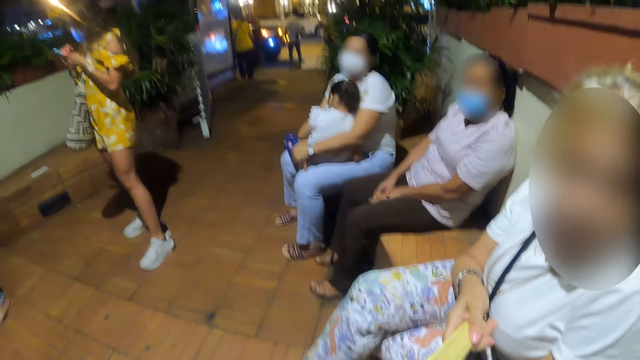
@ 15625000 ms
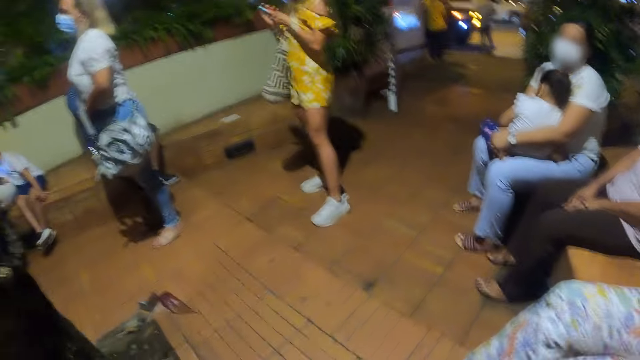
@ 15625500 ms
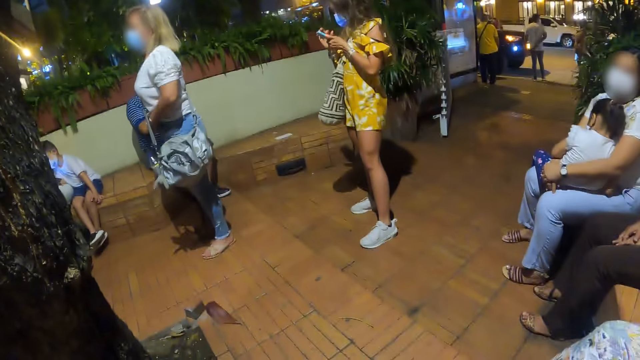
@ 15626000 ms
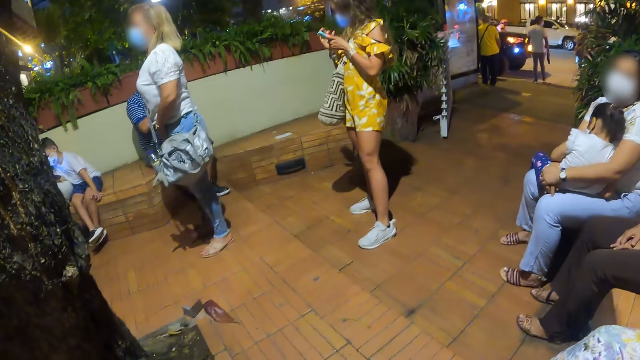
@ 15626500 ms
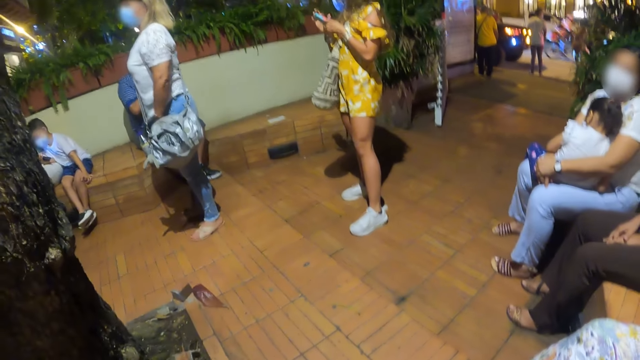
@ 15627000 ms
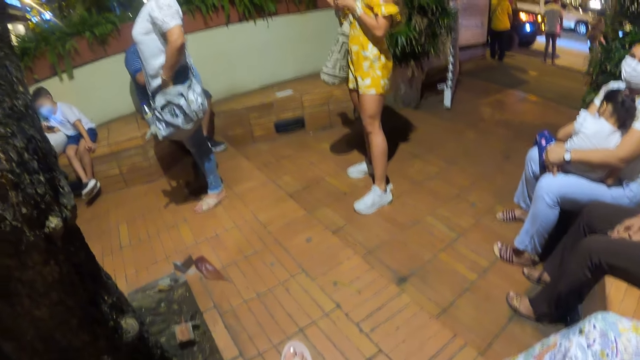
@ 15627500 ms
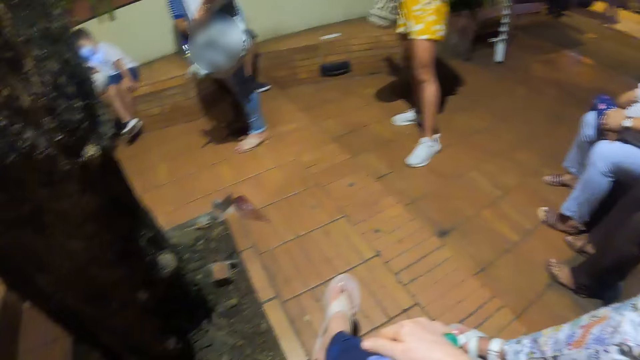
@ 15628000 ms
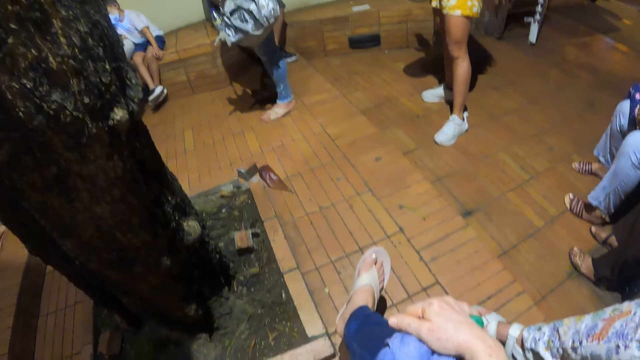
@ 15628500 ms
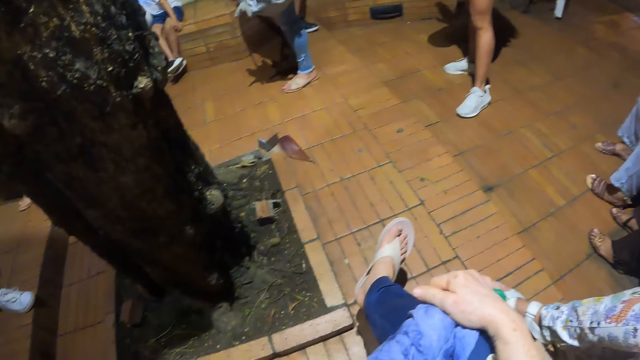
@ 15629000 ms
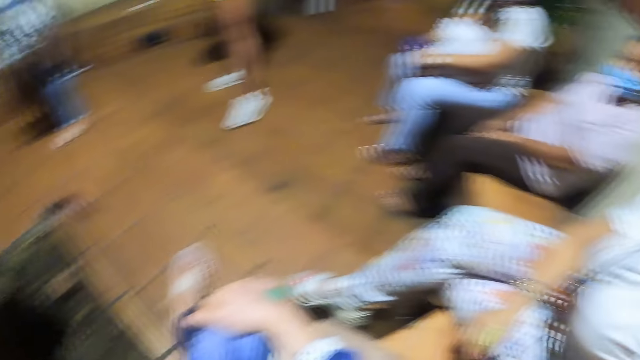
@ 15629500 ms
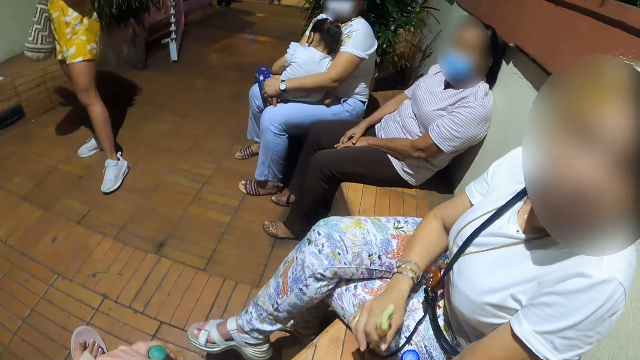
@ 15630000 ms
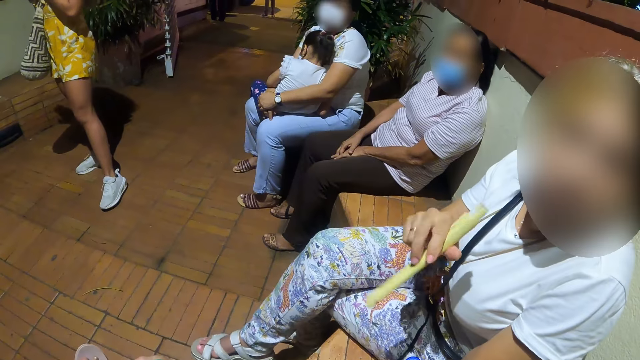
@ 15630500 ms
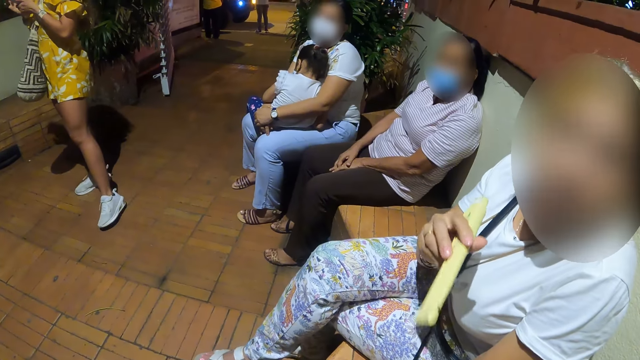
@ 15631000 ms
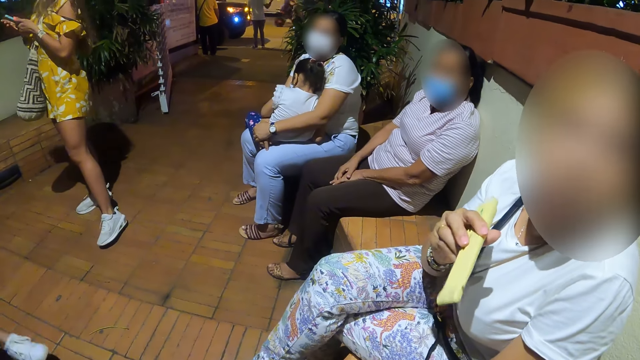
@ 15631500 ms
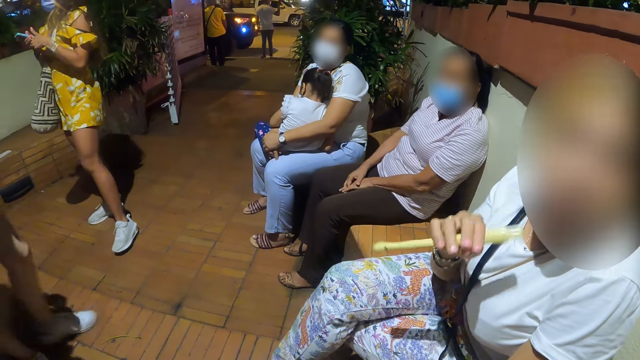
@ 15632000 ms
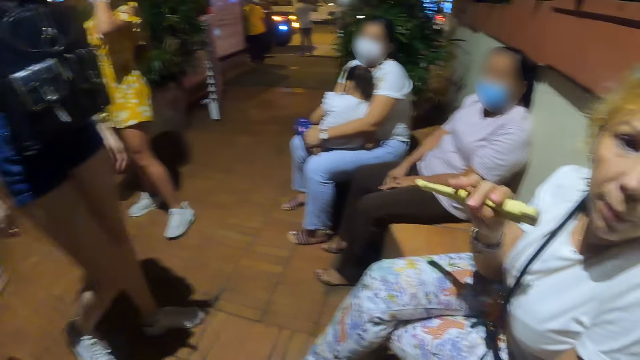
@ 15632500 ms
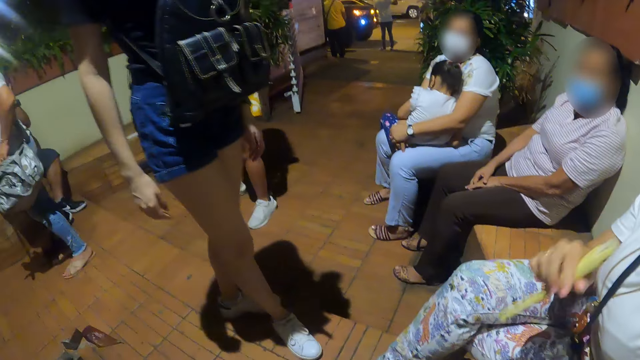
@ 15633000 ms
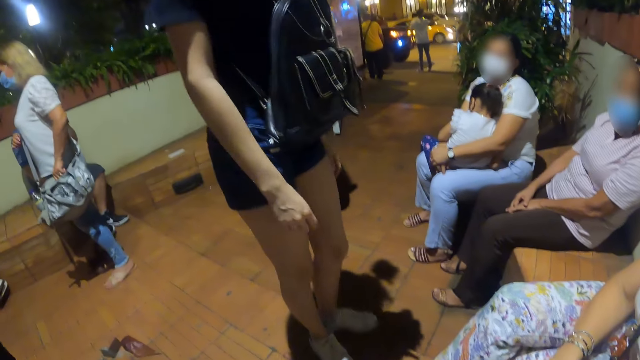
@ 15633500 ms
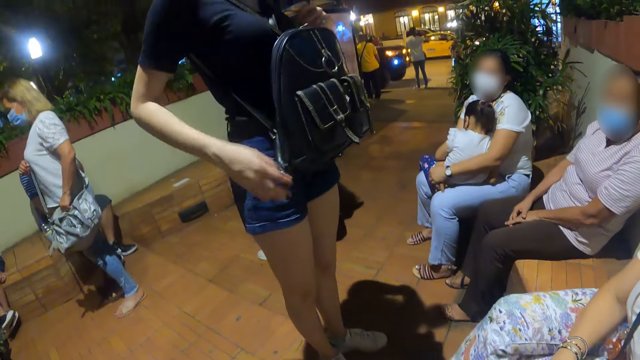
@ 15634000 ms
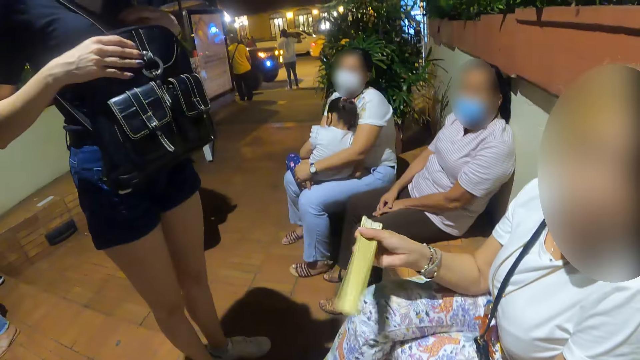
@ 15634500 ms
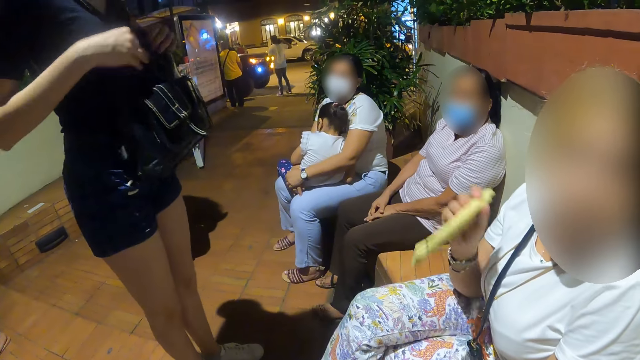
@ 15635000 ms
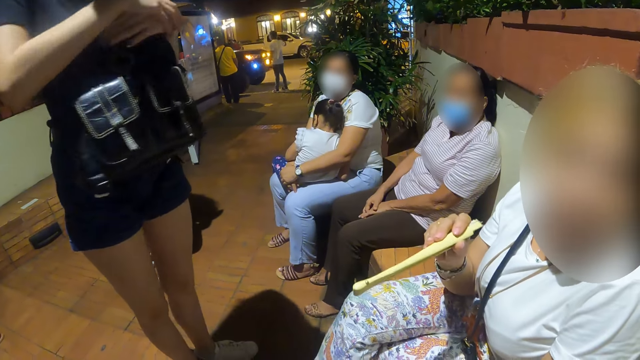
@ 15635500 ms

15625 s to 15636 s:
The camera wearer looks around the room. They talk to a man. A woman stands in front of another woman.

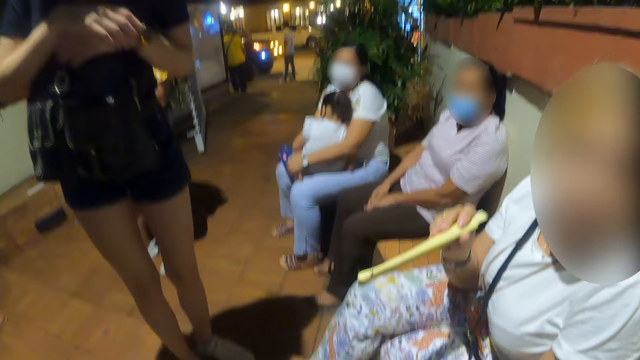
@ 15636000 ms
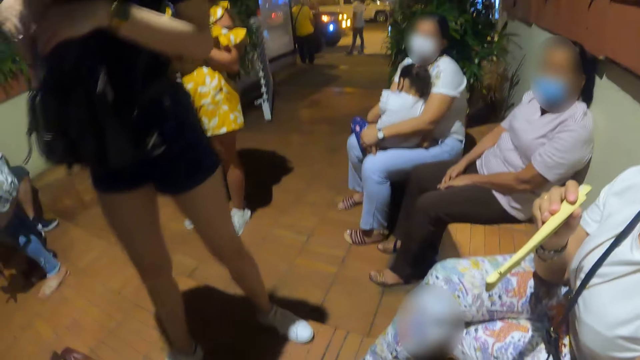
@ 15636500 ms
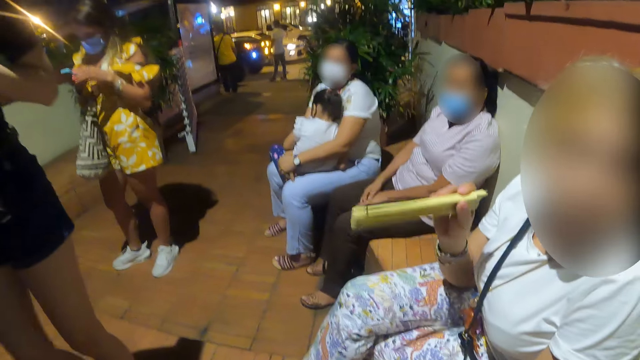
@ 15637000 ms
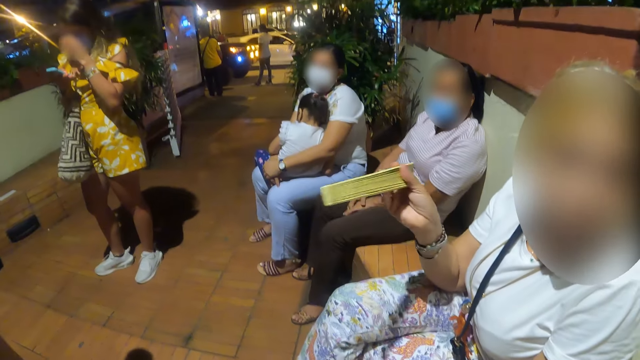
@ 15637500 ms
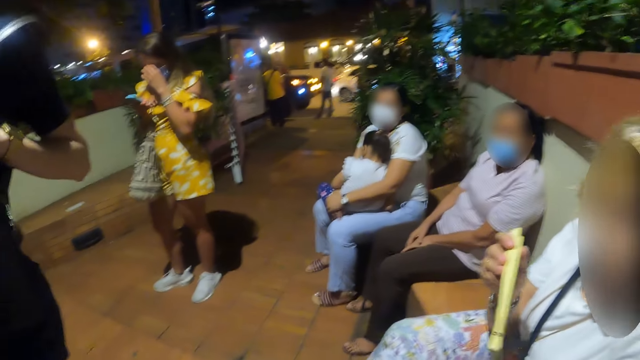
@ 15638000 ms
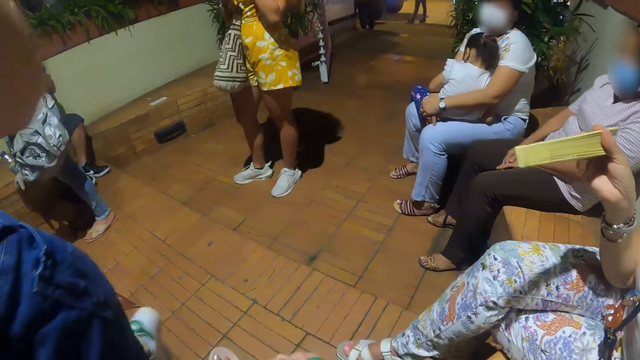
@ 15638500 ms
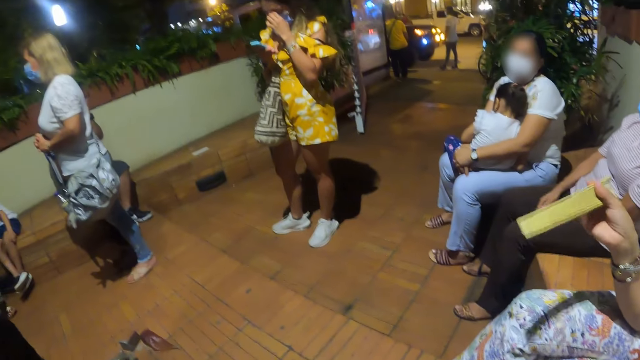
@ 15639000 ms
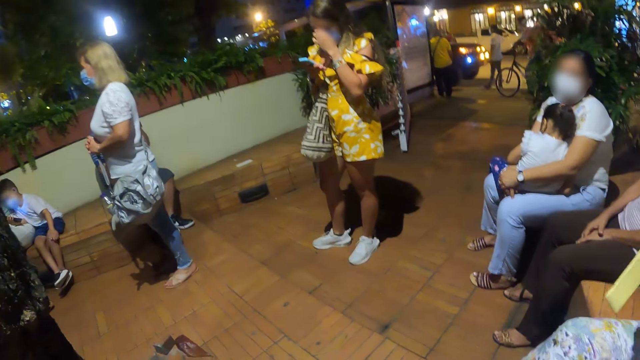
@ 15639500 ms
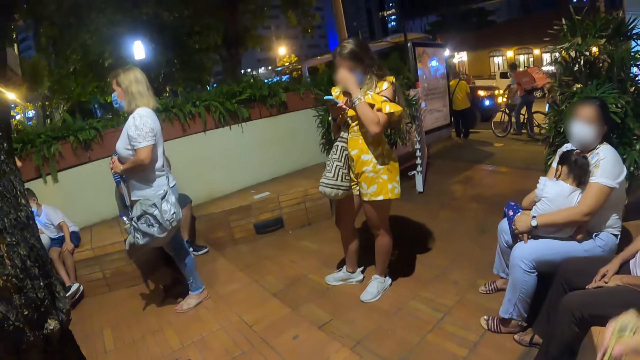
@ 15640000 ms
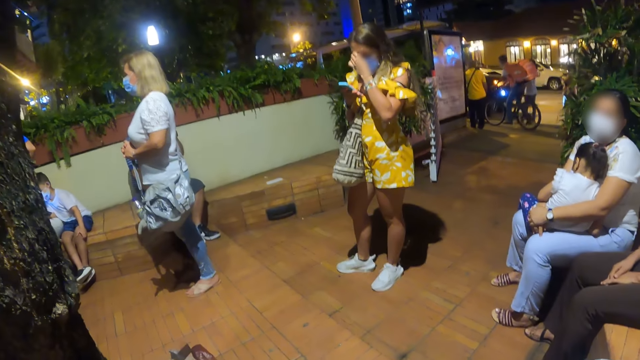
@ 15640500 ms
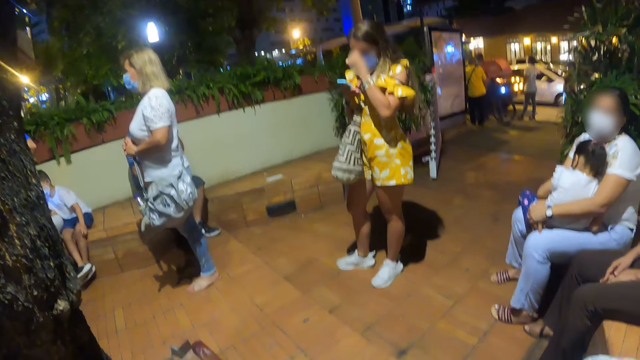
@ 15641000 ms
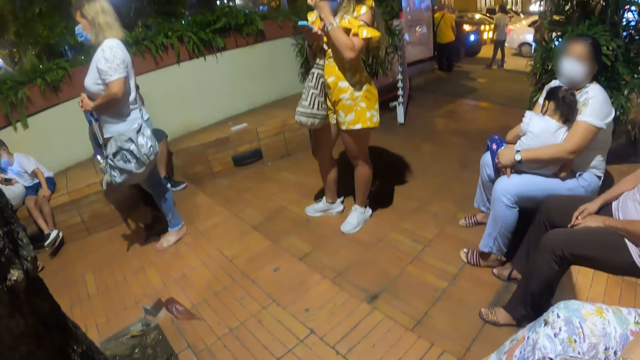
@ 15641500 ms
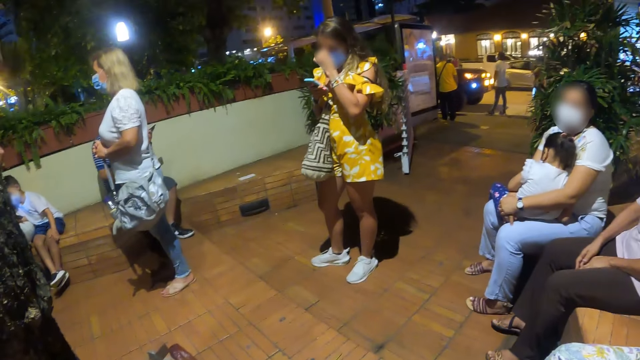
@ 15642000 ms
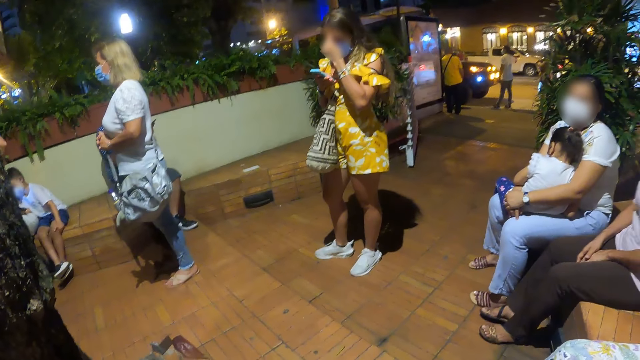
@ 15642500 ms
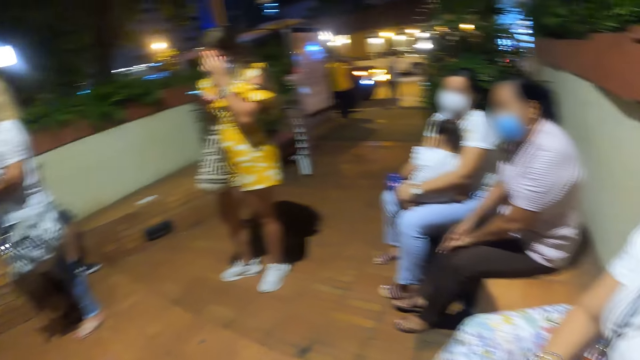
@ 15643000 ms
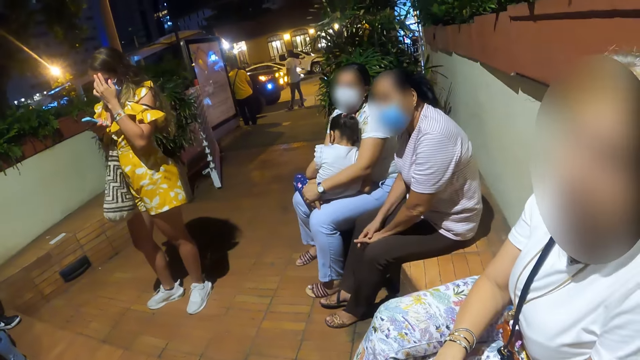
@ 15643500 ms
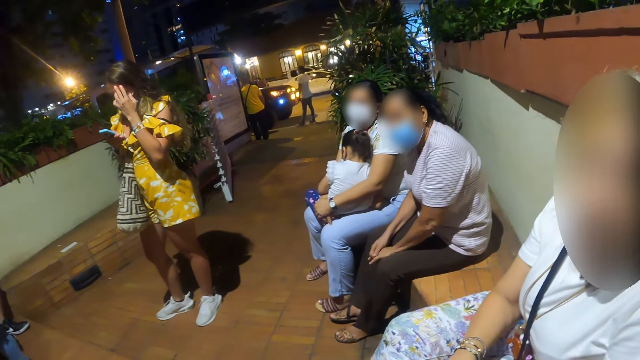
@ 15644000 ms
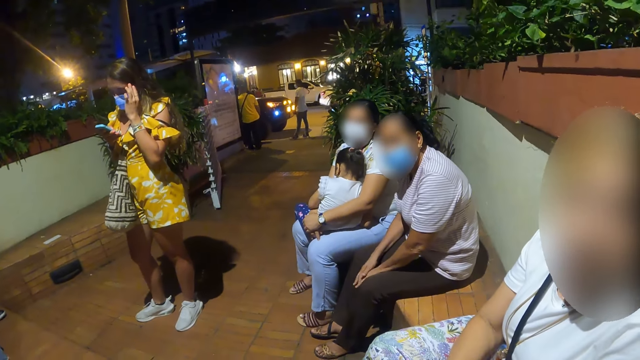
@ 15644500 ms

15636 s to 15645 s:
A man walks around the room. The camera wearer looks around the room.
